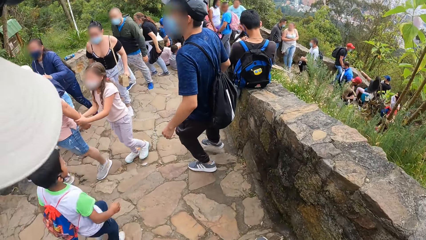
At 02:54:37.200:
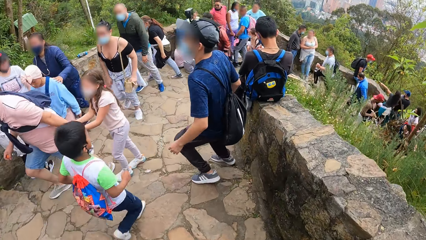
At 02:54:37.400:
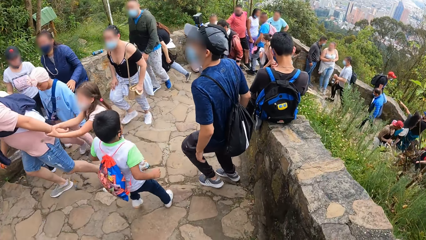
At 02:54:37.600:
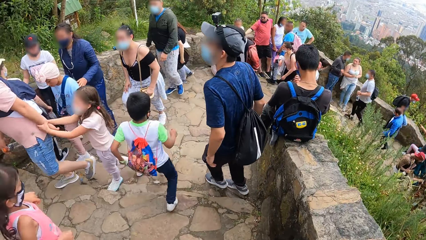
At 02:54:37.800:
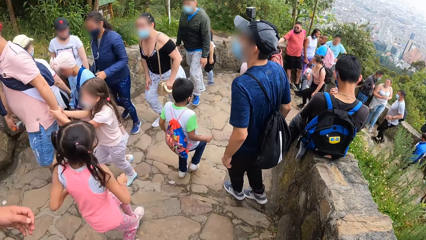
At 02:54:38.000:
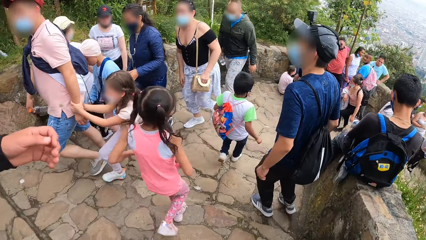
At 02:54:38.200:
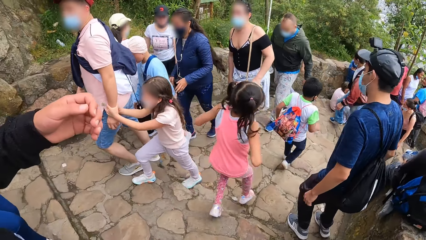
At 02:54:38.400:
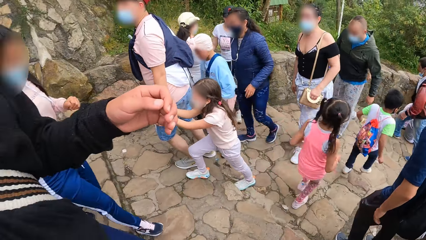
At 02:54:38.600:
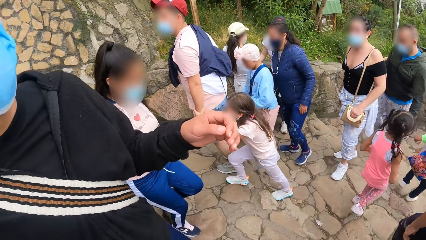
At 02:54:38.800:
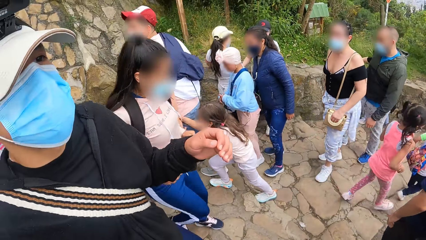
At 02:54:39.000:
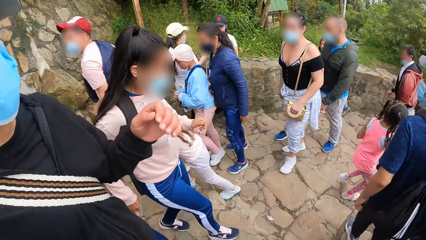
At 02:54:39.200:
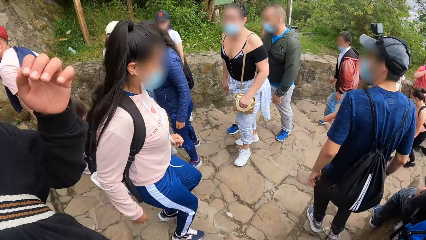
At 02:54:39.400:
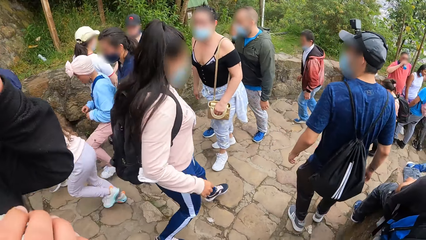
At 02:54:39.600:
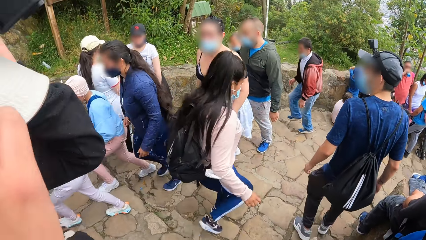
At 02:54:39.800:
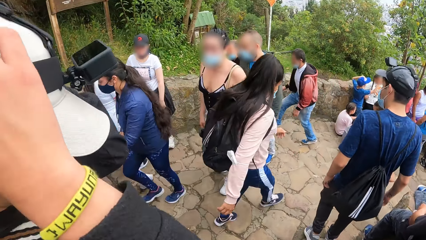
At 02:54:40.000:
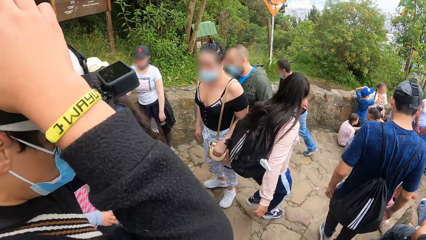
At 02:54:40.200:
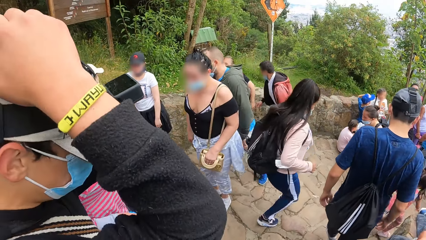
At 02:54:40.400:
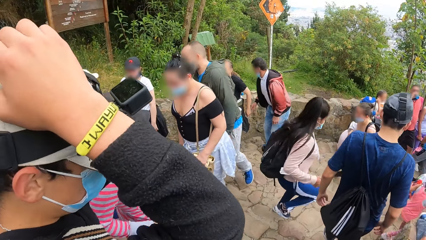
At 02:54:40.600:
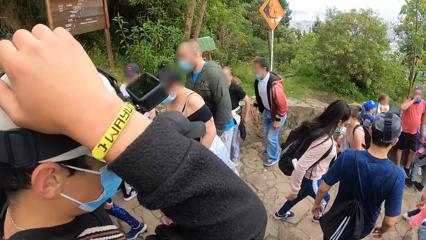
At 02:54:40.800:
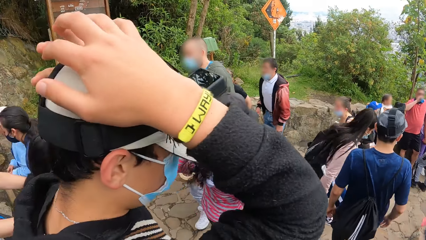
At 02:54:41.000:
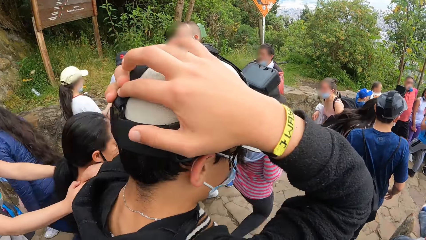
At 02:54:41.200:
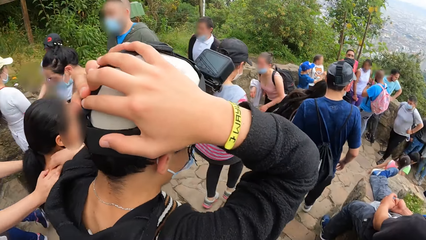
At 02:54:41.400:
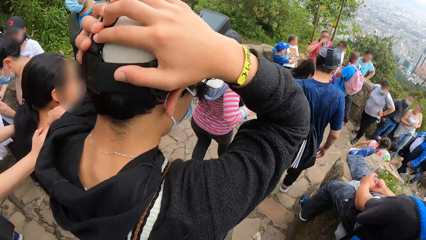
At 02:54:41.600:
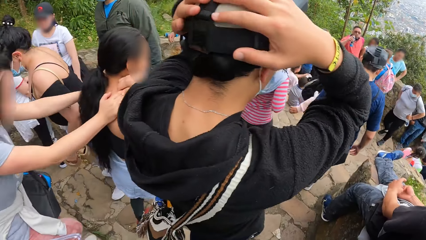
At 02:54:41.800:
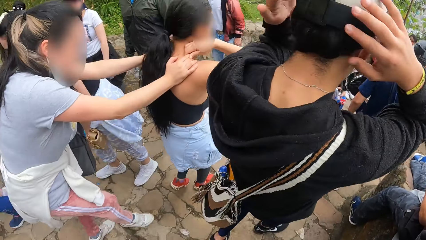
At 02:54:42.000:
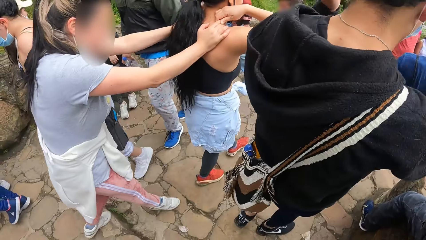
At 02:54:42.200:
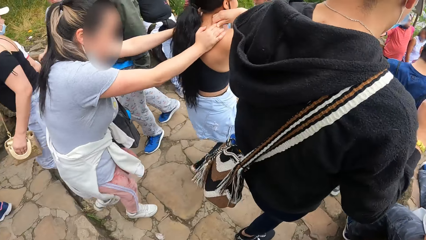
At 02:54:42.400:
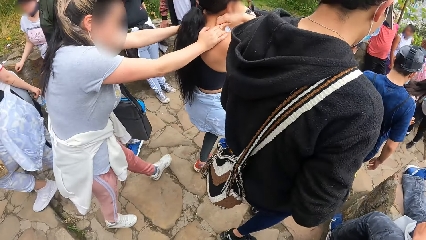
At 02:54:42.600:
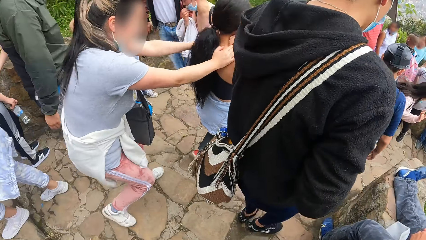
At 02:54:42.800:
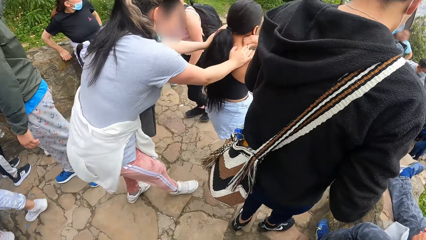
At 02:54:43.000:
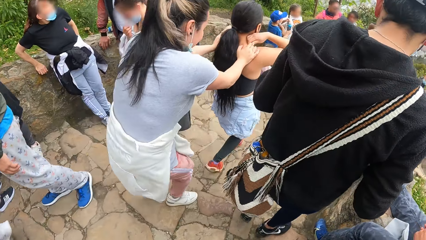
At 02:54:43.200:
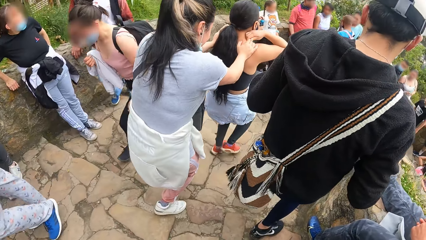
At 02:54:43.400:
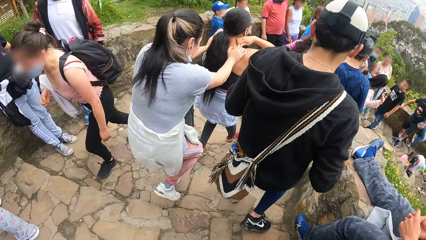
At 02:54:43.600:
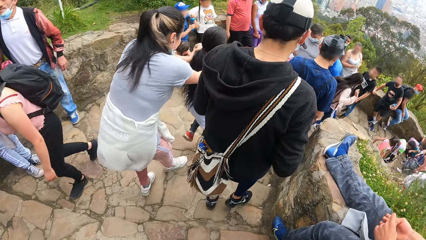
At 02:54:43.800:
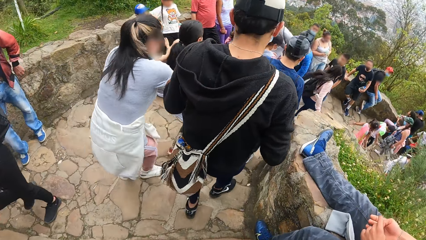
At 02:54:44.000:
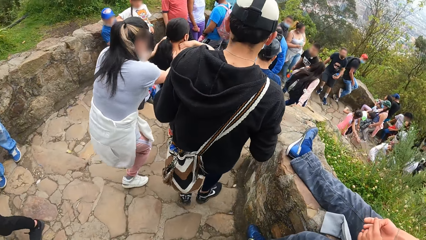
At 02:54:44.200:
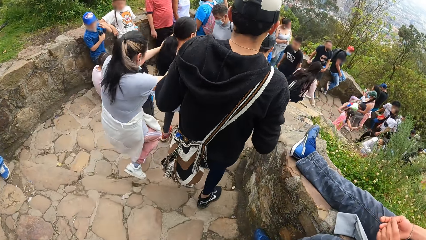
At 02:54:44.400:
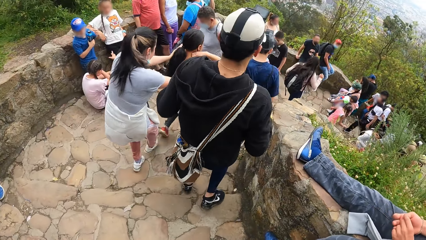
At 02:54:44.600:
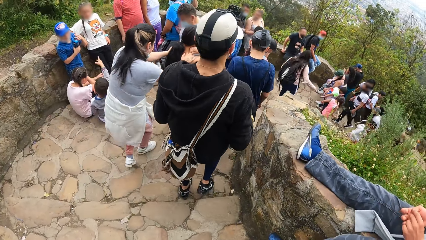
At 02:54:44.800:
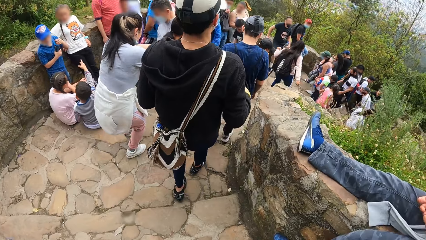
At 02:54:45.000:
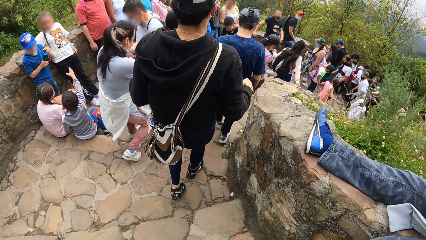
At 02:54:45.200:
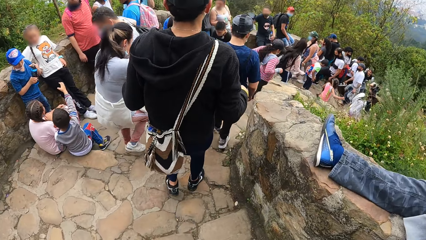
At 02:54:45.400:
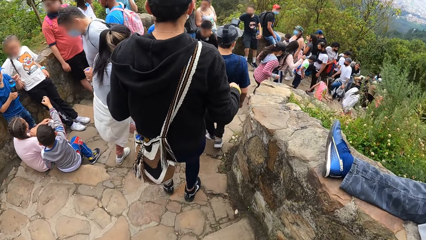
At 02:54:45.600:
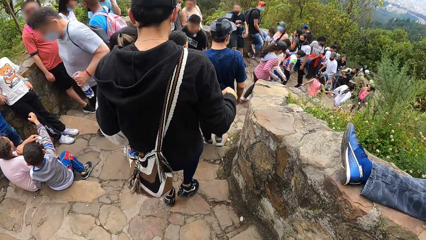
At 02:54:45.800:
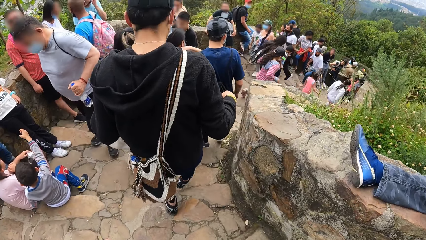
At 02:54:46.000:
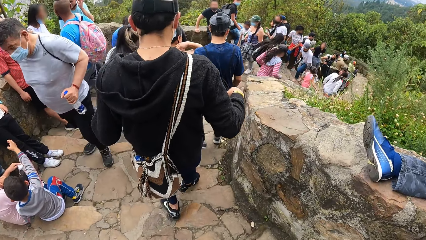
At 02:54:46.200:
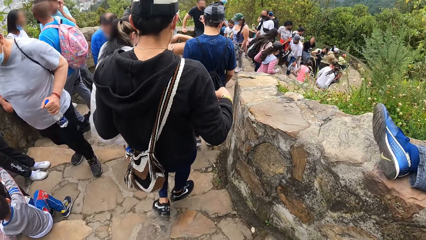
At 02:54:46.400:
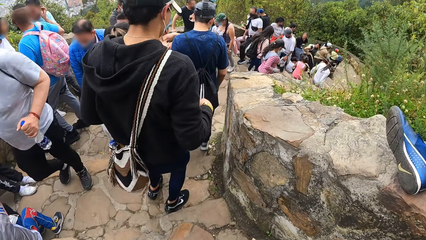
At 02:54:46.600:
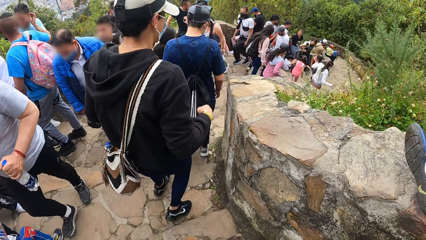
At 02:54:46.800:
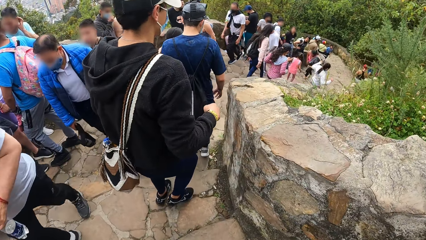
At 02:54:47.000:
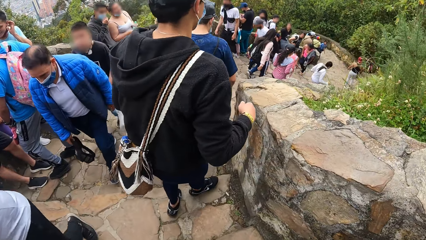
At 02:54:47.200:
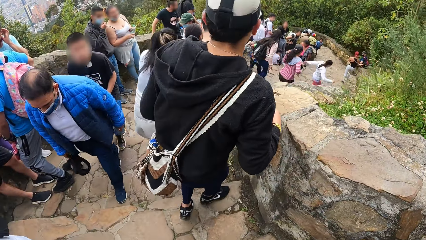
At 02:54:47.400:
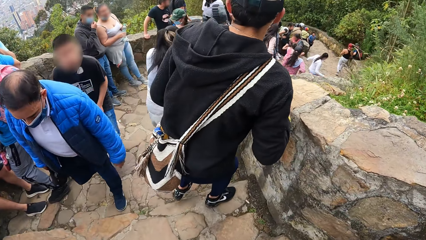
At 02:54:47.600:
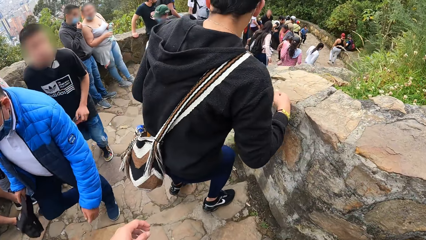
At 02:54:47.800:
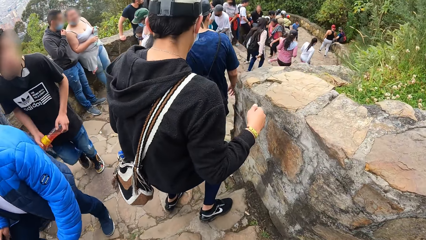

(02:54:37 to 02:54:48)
A man hikes down the mountain. The man adjusts his cap or a camera with both hands. The camera wearer hikes down the mountain.

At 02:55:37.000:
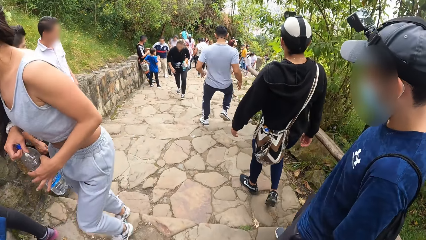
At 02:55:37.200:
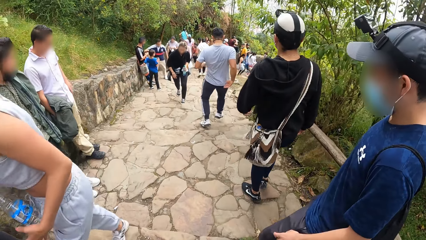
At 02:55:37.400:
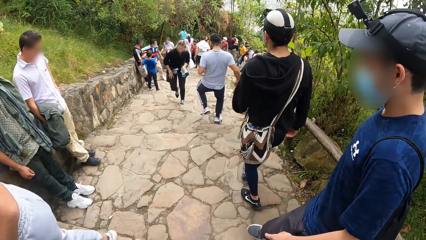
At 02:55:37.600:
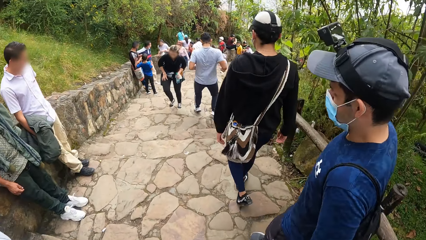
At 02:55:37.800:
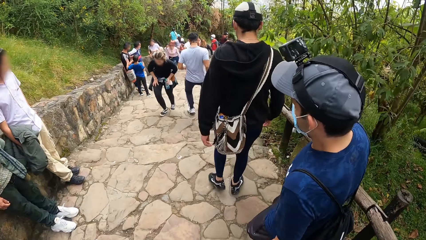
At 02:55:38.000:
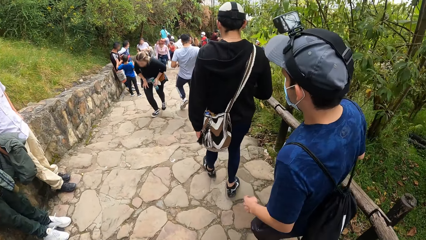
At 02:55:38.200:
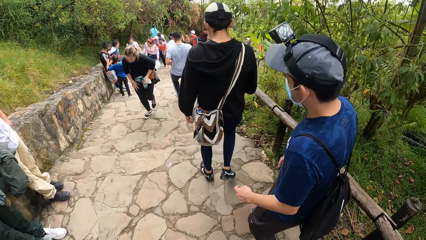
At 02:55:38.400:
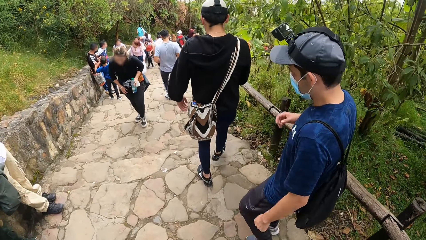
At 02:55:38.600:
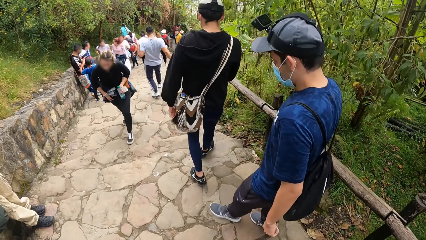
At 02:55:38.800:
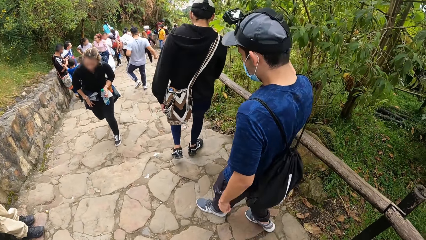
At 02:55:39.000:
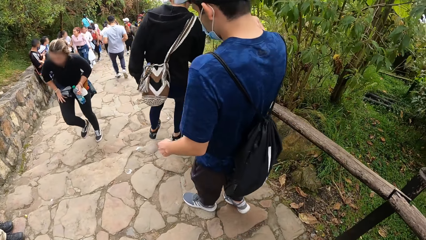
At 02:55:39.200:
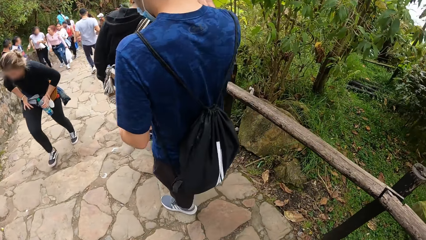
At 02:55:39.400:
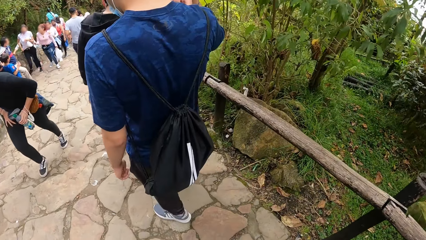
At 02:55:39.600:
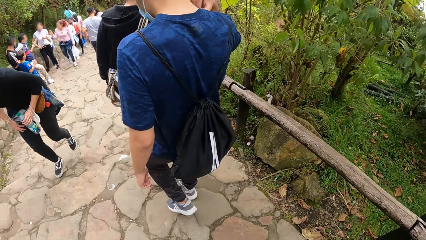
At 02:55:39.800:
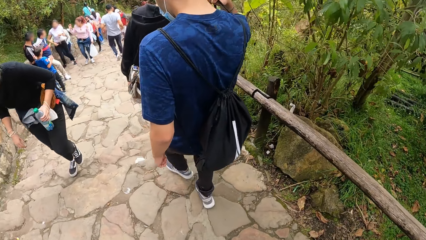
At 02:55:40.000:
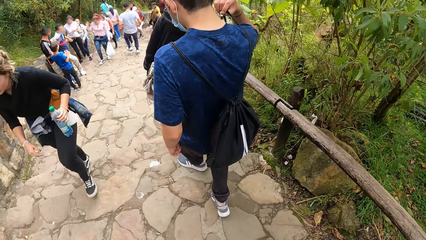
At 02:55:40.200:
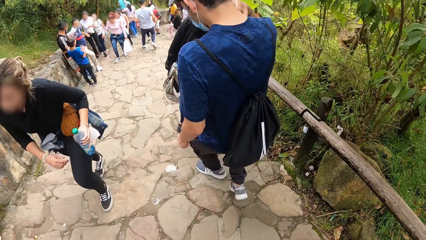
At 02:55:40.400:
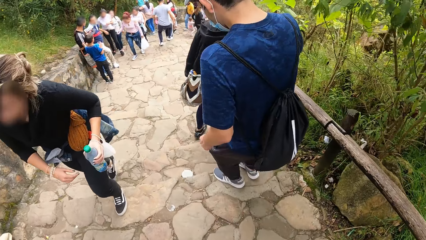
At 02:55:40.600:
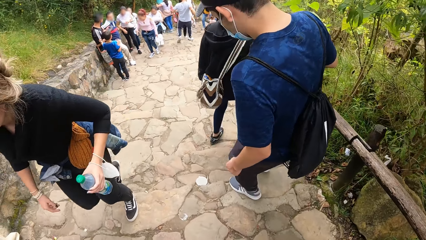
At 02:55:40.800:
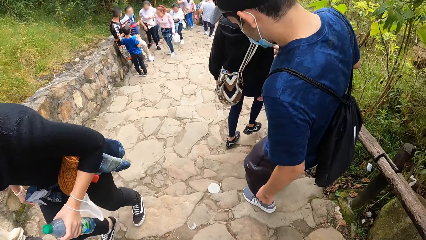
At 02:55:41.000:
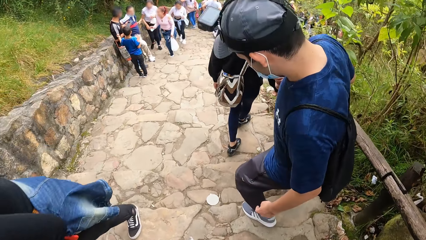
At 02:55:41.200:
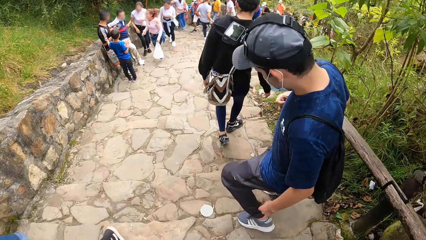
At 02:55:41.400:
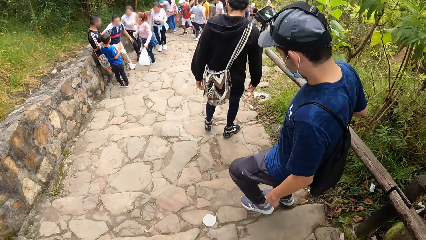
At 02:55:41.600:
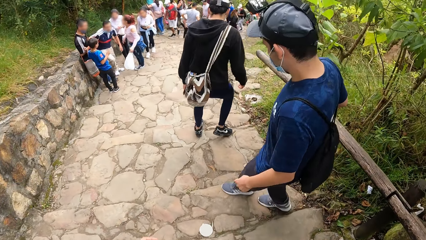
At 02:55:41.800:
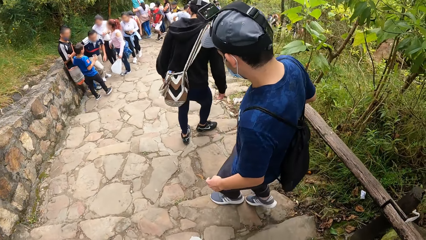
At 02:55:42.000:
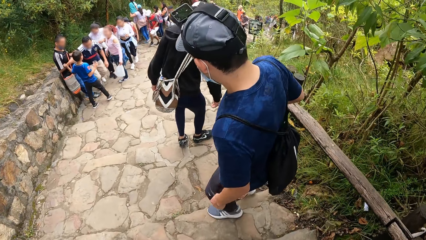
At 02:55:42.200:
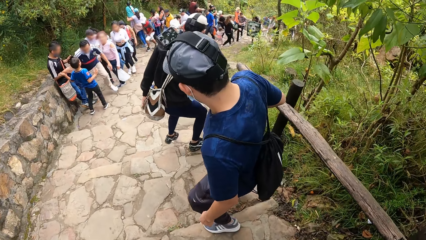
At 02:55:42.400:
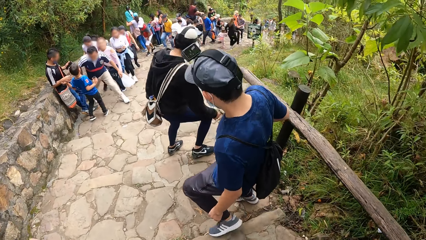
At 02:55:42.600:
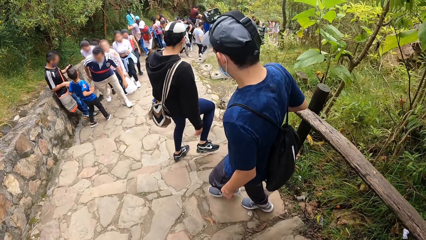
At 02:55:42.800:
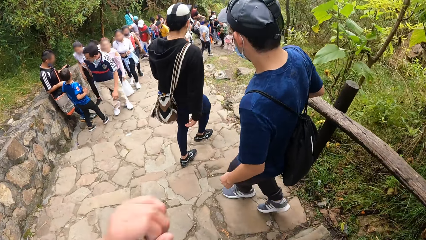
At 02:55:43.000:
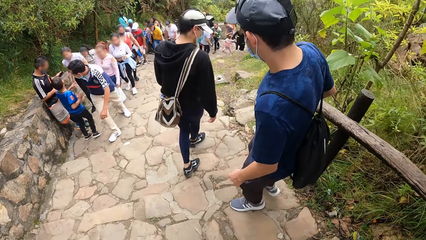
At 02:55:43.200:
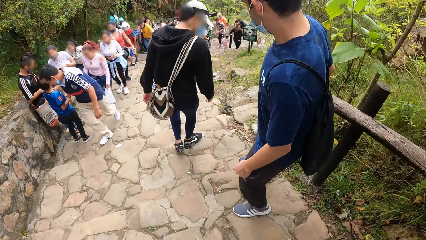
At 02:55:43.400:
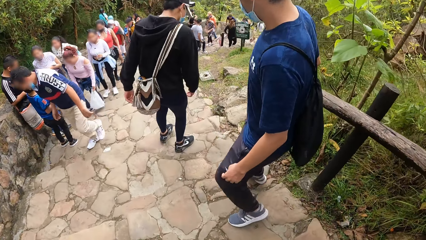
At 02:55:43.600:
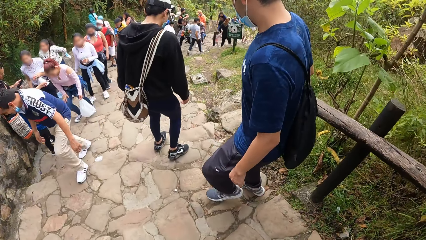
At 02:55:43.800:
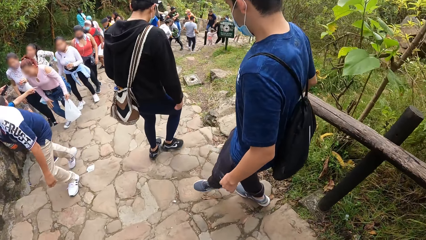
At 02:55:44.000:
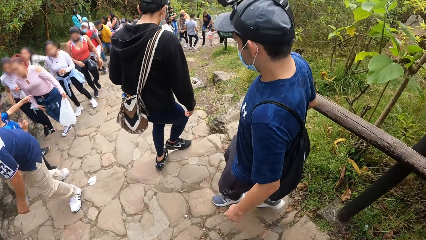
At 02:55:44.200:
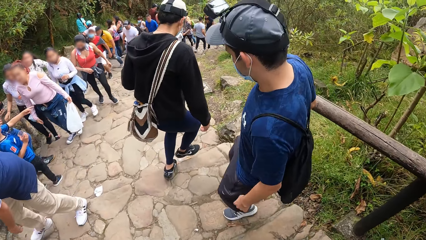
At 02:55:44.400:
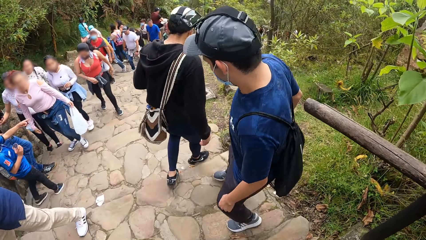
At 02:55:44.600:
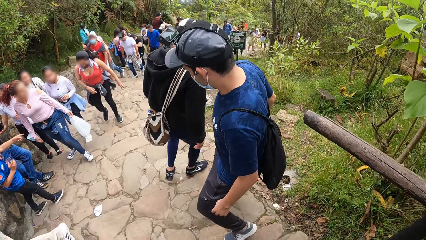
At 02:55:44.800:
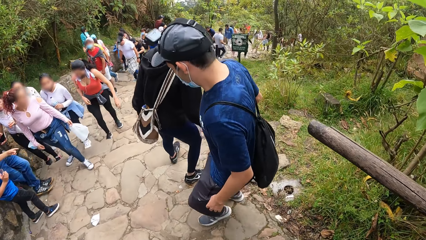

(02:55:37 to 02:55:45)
A person straightens the bag at the back. The person hikes down the mountain.
